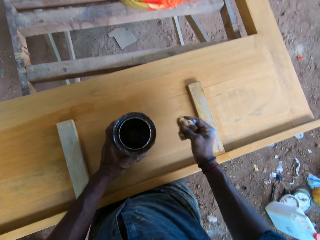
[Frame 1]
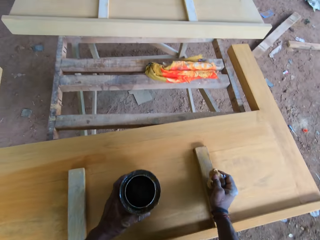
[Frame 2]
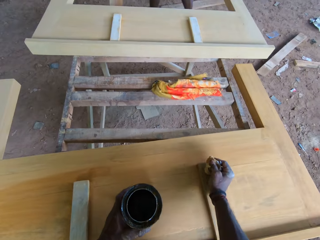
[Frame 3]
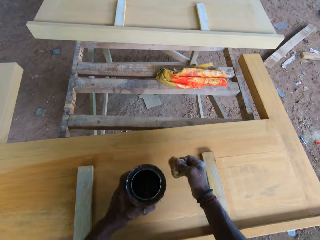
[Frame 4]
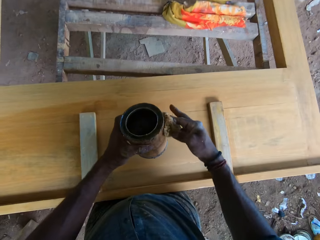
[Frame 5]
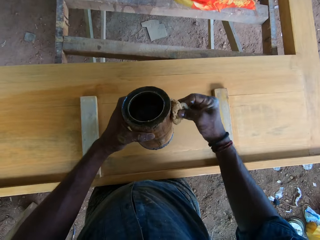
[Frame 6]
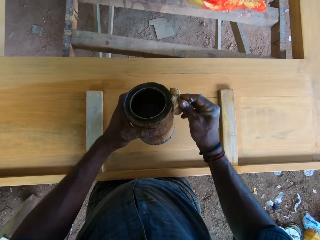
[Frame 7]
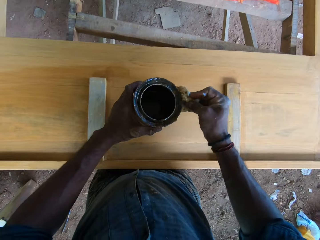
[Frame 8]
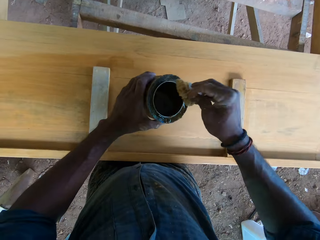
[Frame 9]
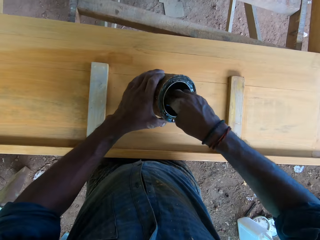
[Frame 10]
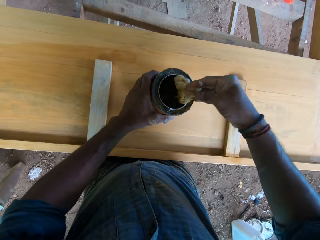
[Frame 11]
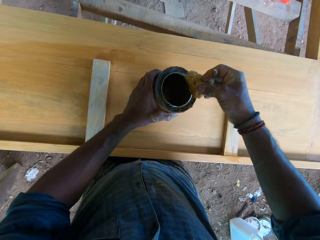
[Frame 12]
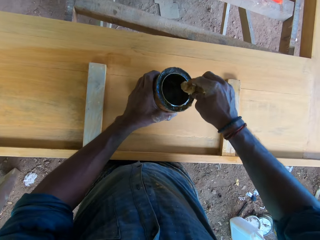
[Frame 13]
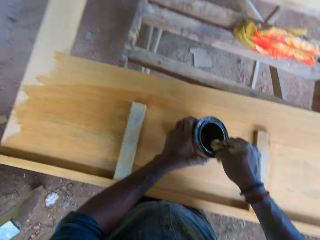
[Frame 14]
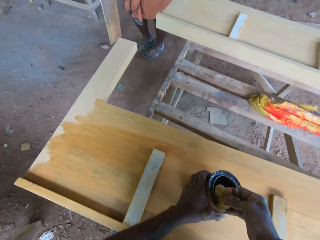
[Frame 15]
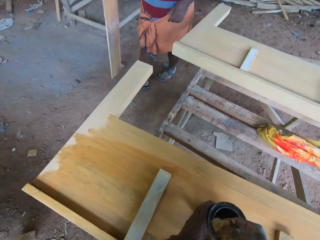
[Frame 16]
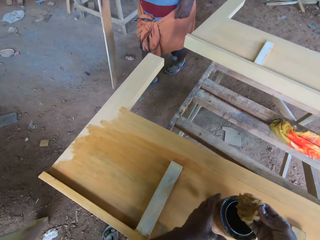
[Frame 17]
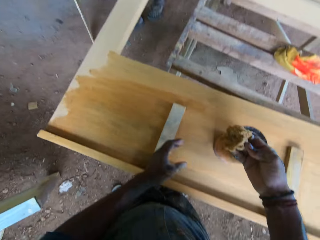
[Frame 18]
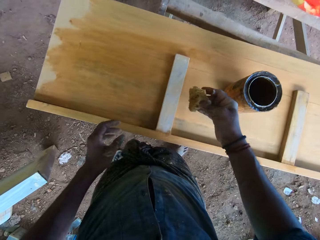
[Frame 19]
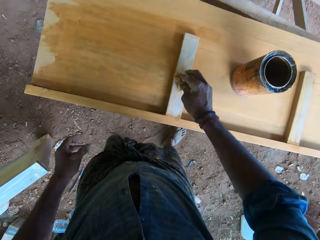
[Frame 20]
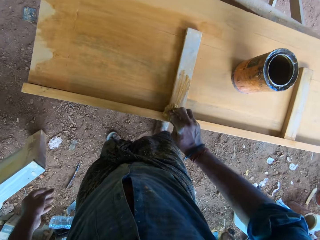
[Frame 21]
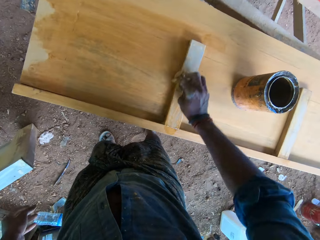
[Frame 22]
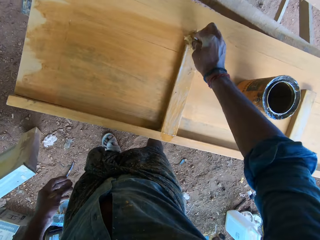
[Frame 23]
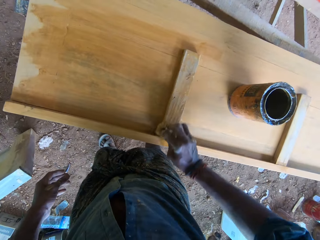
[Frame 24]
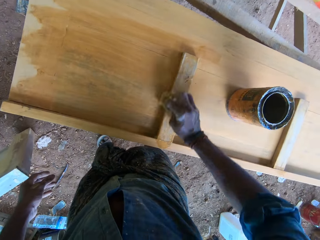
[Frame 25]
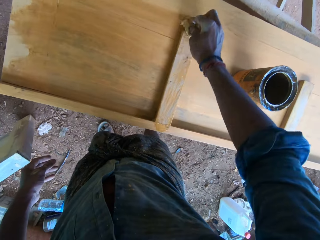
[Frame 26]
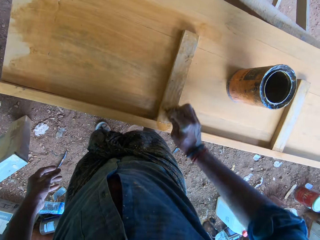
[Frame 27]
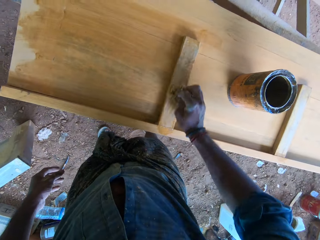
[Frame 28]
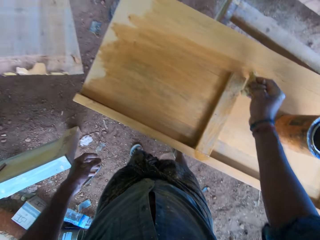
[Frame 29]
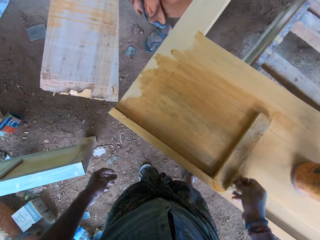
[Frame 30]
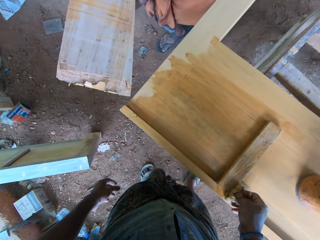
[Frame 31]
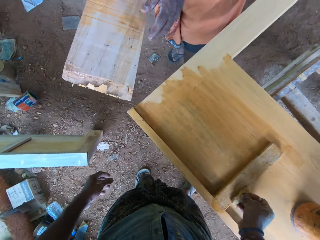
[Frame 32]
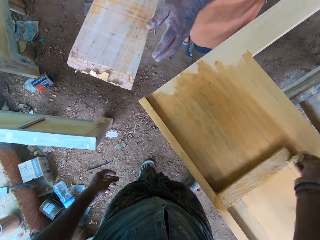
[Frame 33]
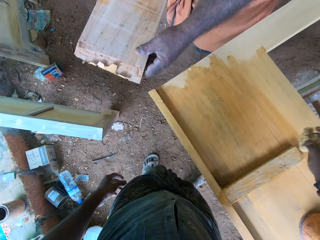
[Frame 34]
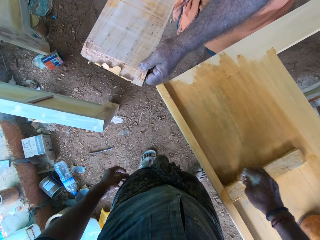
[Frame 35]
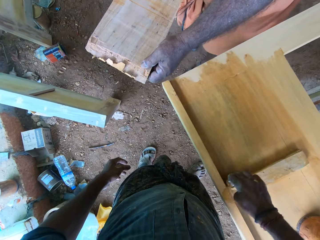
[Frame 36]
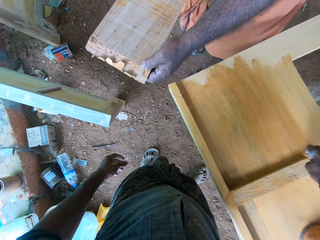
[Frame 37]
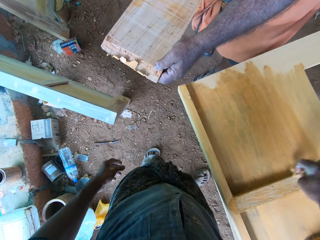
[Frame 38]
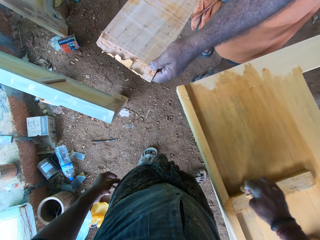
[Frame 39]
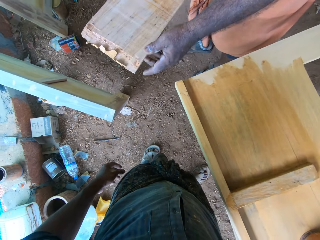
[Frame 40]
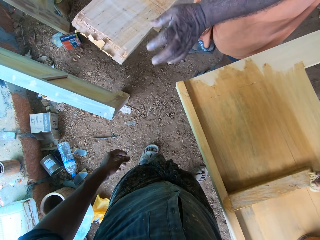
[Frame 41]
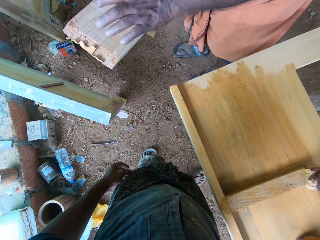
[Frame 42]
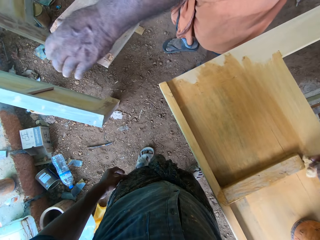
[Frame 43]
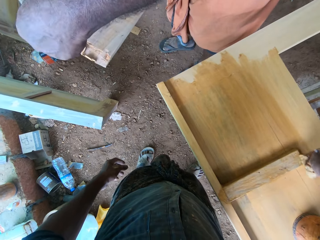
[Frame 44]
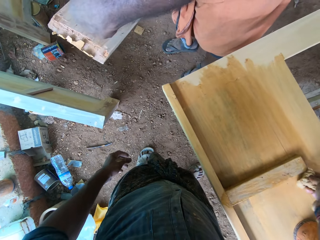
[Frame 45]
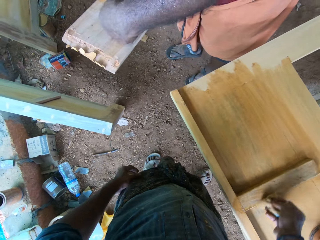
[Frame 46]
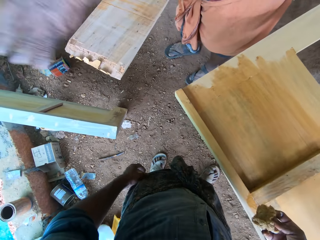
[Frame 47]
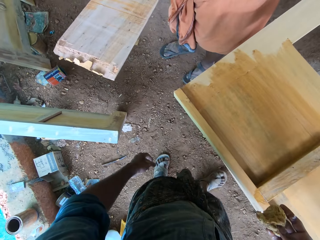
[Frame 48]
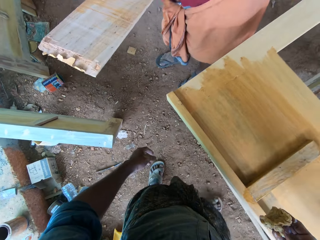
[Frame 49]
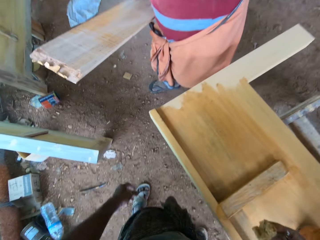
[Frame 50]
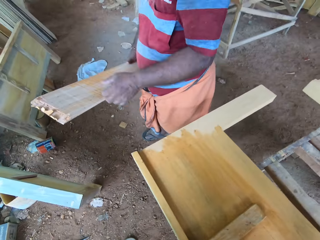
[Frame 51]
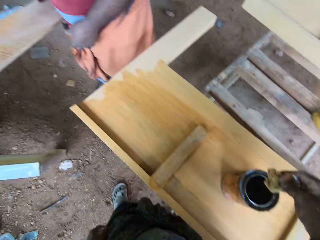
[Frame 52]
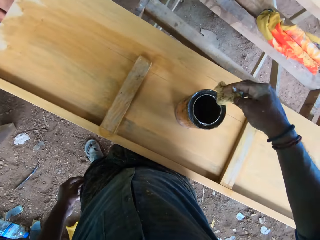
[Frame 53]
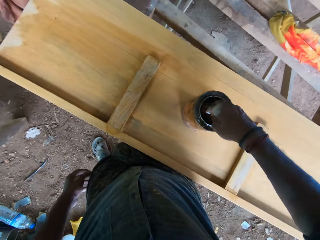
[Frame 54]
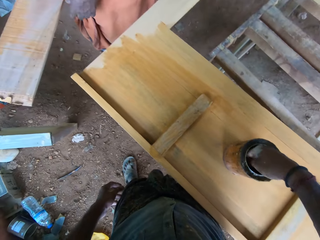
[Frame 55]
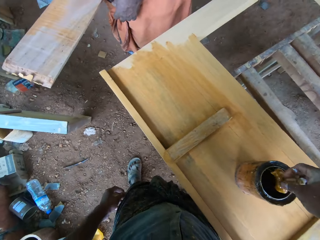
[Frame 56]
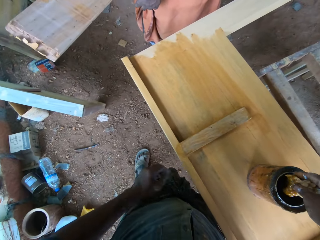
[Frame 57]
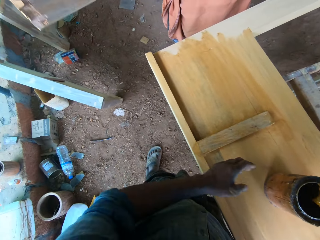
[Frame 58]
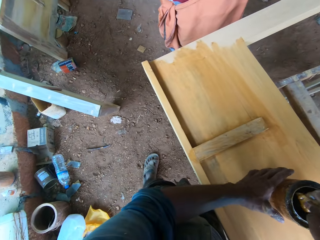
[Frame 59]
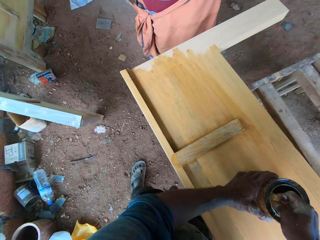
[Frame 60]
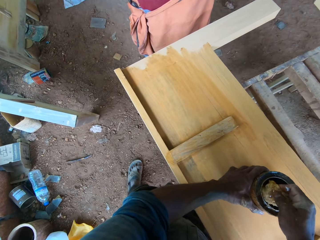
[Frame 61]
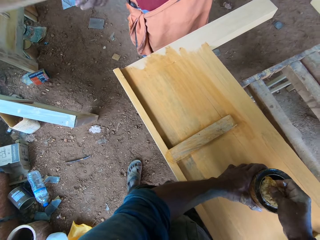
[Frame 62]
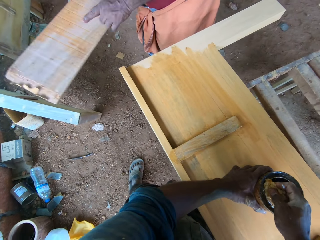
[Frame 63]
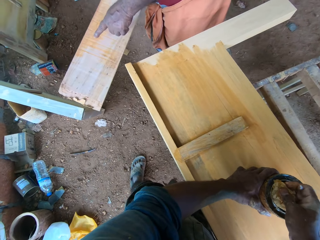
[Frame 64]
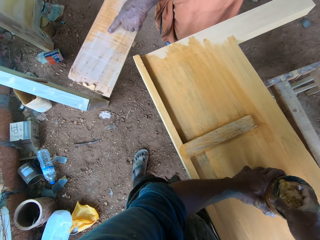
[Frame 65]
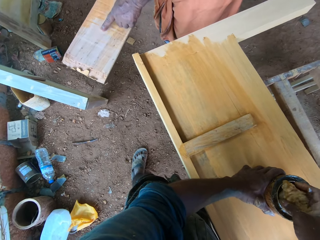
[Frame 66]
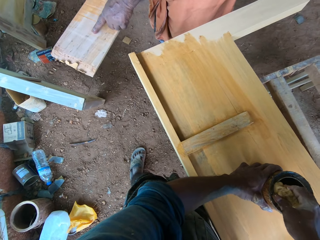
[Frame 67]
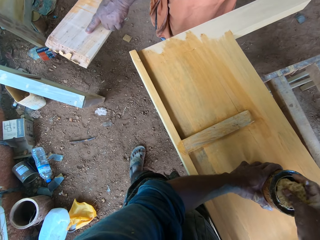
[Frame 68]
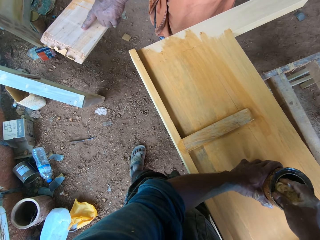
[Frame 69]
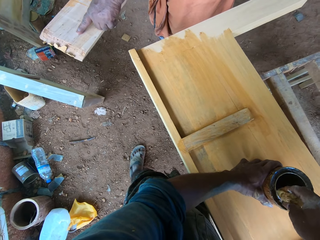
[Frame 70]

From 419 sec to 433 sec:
The camera wearer wipes the container with the wool in his right hand. He lifts the tin from the wood. He paints the board with the wool in his right hand. A man converses with the camera wearer. The camera wearer takes paint from the container with the wool in his right hand. He drops the container on the board with his left hand. He paints the board with the wool in his right hand. The man holds a plank with both hands. The man does a hand movement. The camera wearer takes paint from the container with the wool in his right hand. He holds the container on the board with his left hand.

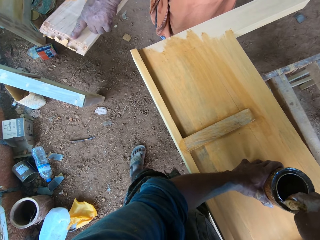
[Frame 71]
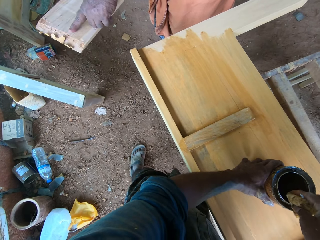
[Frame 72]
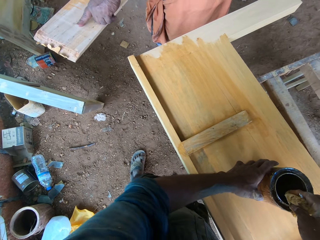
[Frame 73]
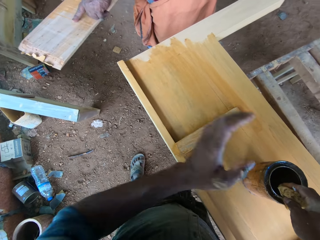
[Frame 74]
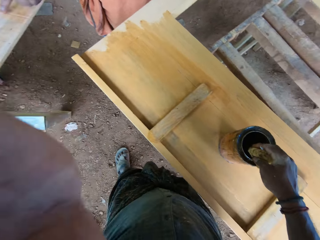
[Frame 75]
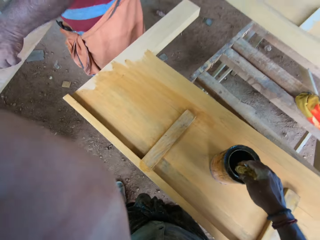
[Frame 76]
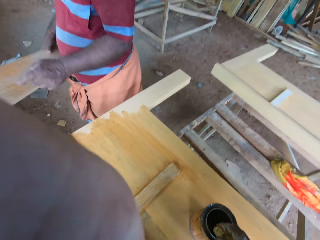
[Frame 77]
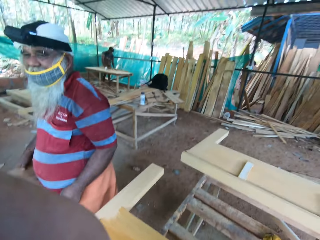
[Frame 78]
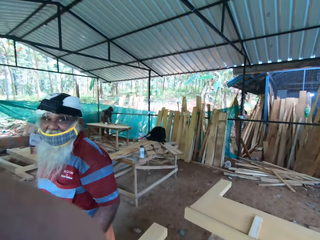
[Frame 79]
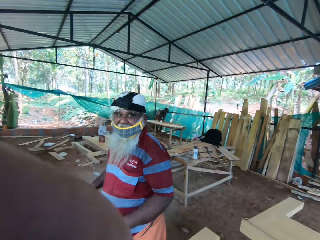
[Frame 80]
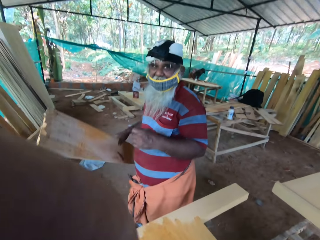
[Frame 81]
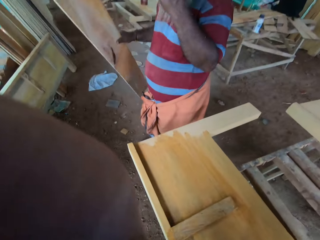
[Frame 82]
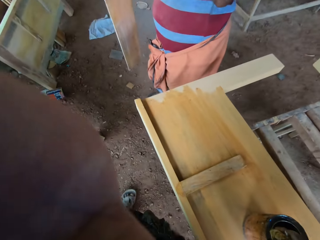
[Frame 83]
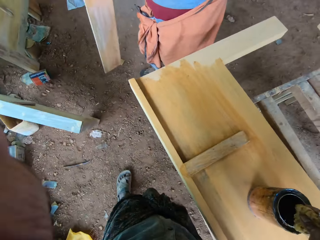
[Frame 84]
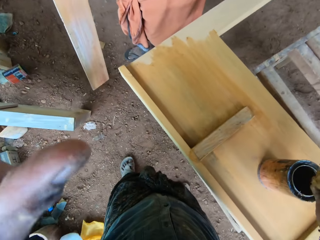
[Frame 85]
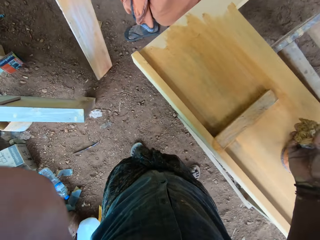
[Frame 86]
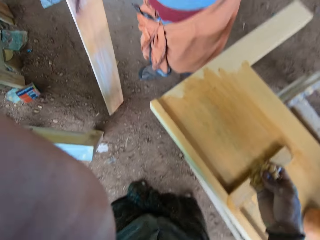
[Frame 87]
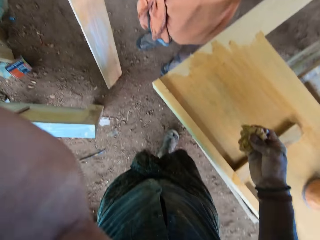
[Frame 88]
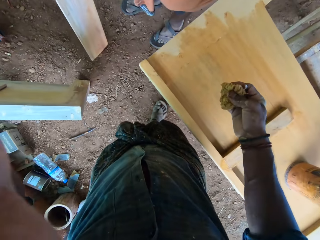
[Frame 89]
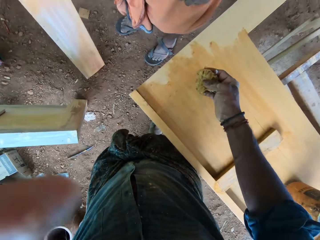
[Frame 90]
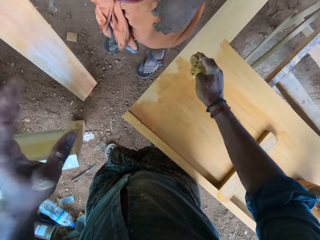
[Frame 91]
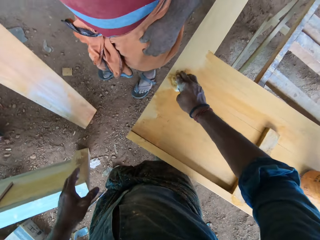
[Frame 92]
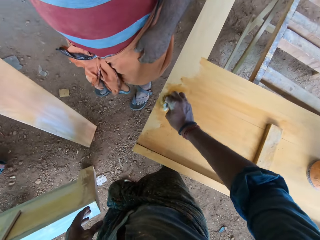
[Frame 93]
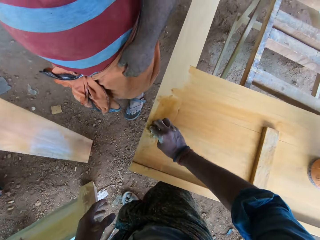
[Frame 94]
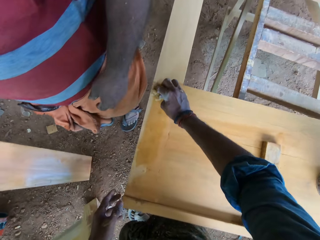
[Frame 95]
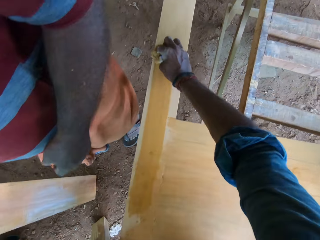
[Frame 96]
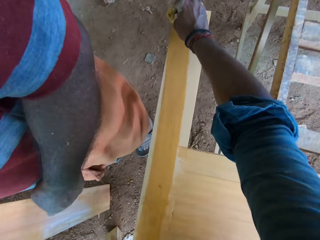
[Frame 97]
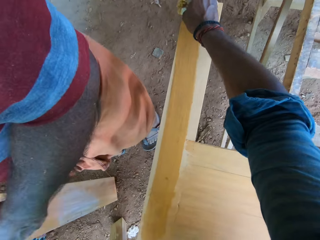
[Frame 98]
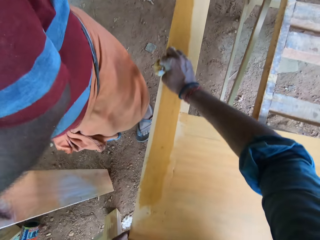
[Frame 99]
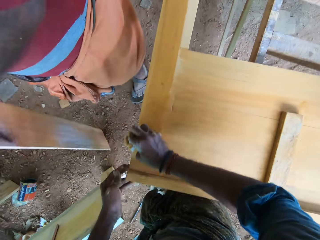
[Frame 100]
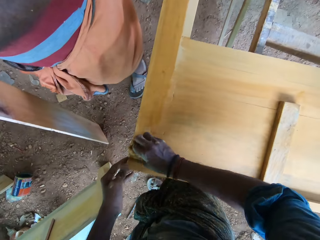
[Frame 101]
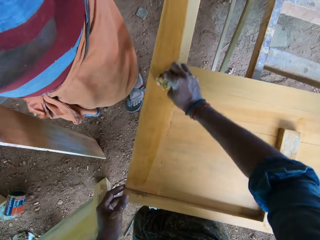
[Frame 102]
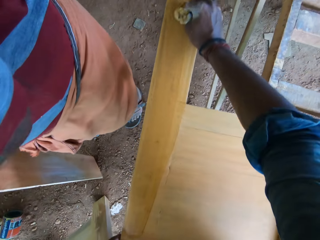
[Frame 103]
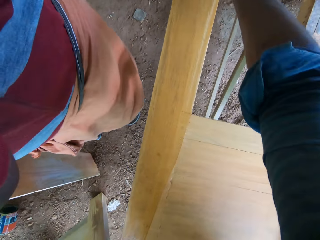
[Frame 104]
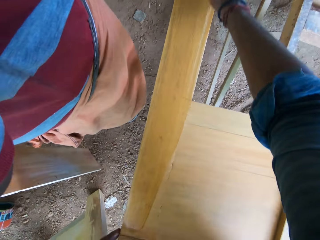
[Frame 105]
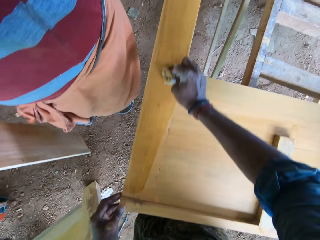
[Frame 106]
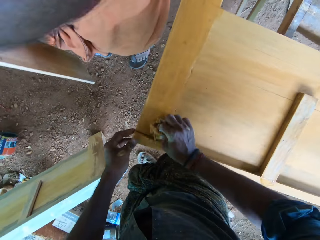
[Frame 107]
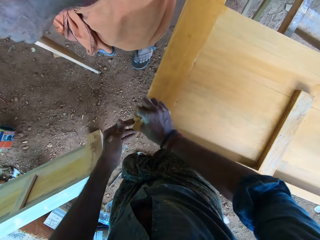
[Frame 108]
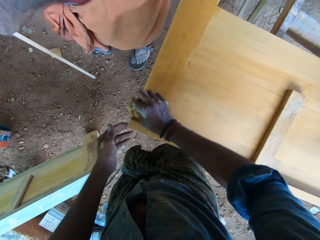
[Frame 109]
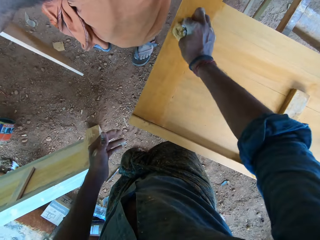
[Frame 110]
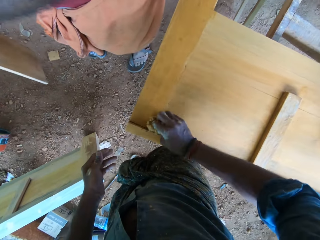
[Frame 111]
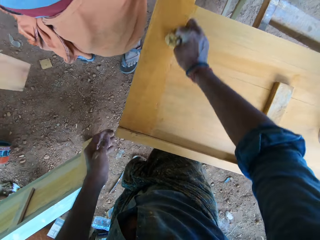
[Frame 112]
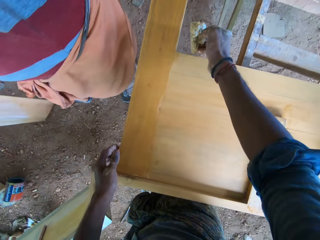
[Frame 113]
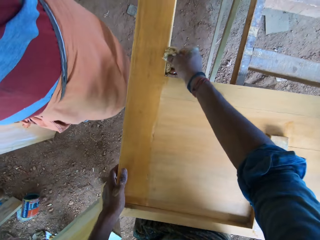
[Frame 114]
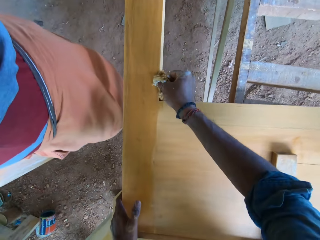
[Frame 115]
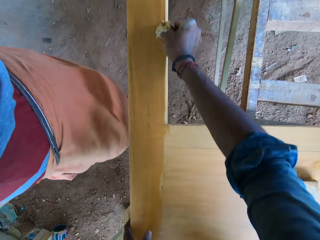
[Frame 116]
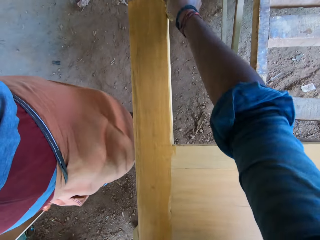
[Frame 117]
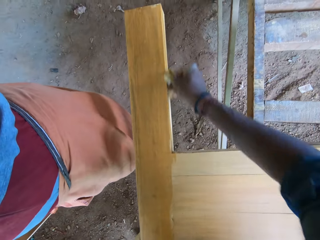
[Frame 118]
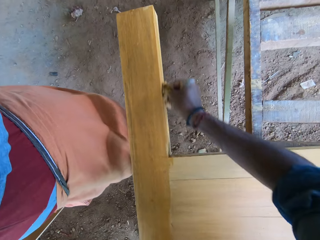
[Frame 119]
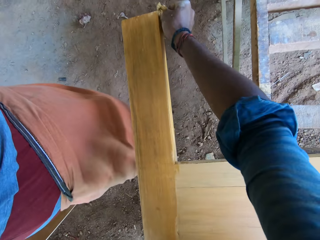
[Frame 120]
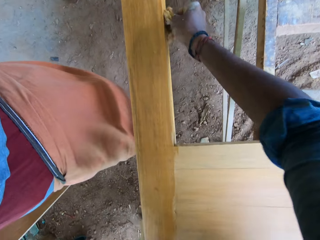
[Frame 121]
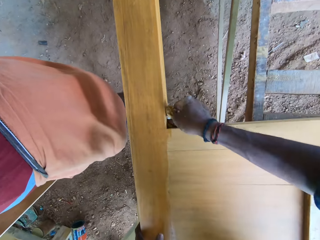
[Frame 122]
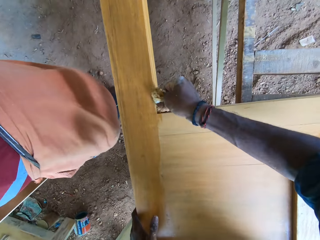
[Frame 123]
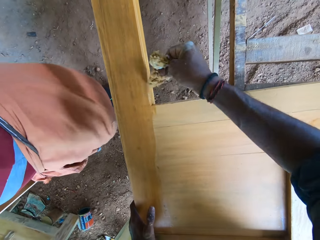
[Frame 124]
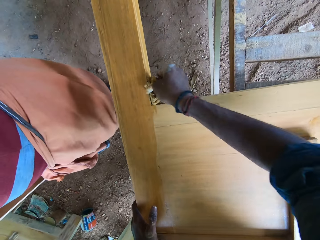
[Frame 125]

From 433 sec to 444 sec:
The camera wearer adjusts a camera on his head with his left hand. He paints the board with the wool in his right hand.
